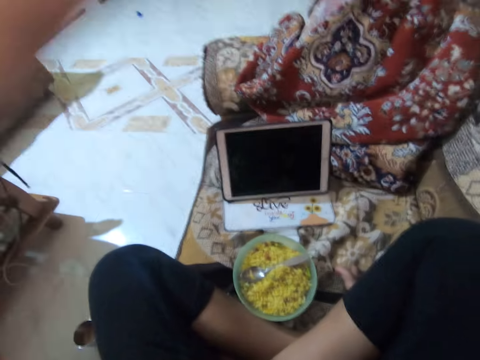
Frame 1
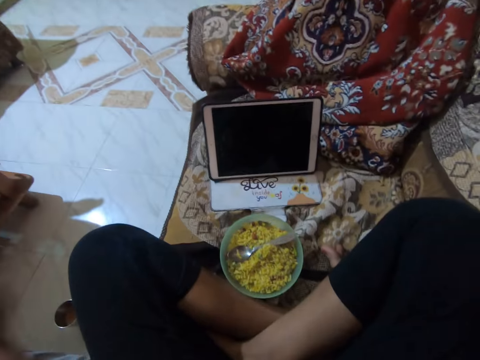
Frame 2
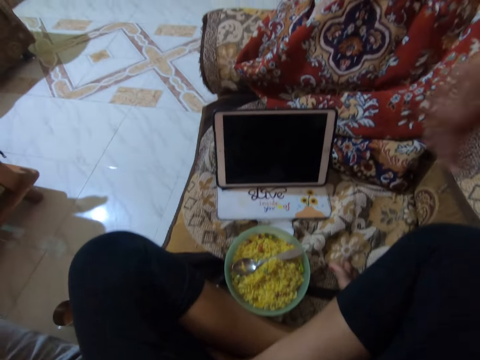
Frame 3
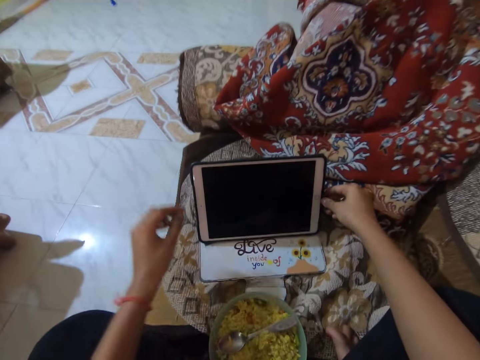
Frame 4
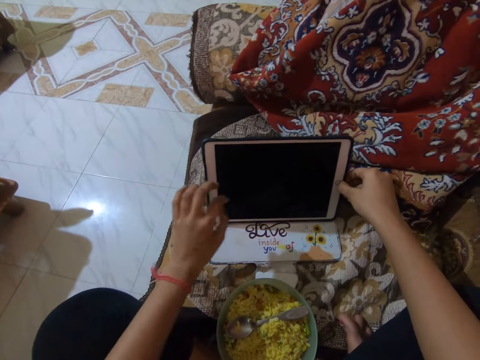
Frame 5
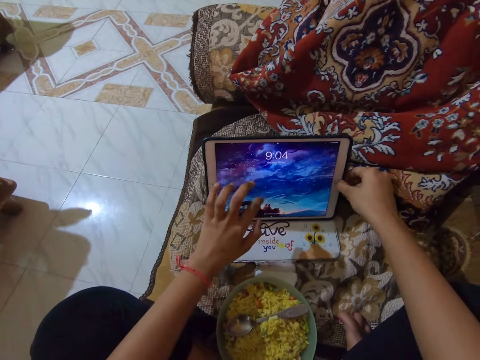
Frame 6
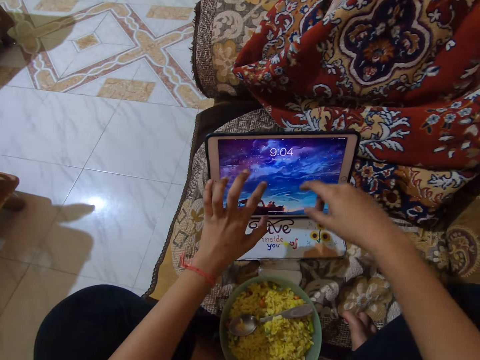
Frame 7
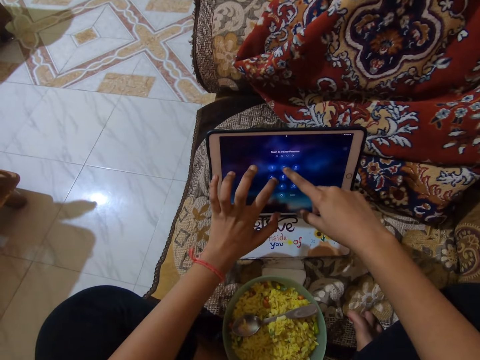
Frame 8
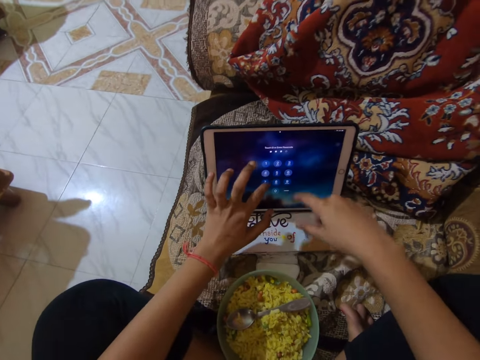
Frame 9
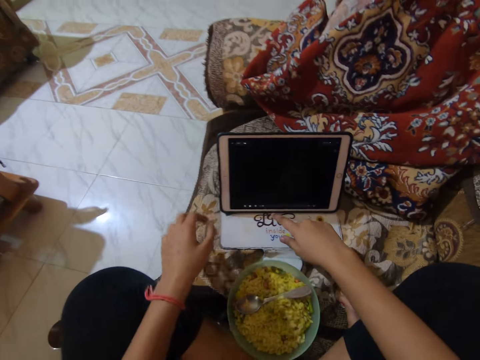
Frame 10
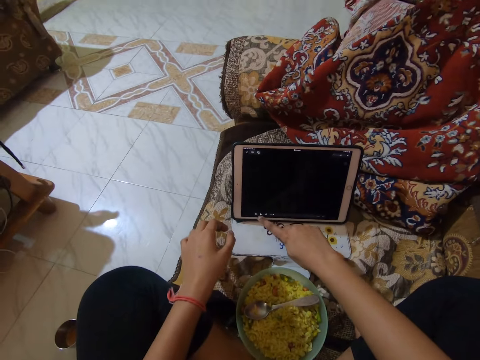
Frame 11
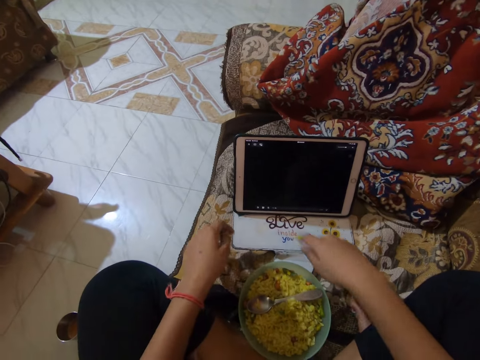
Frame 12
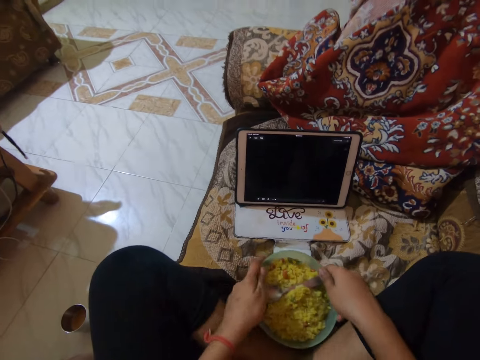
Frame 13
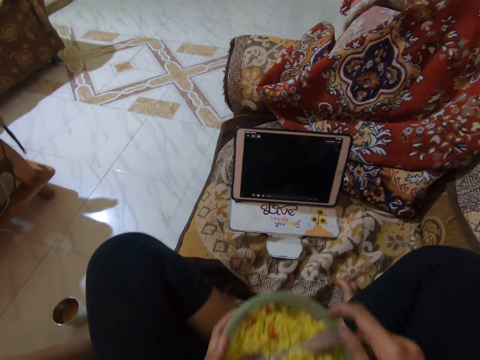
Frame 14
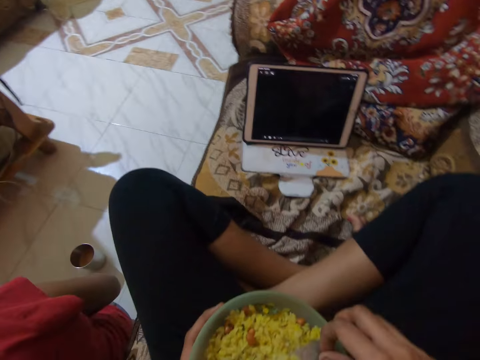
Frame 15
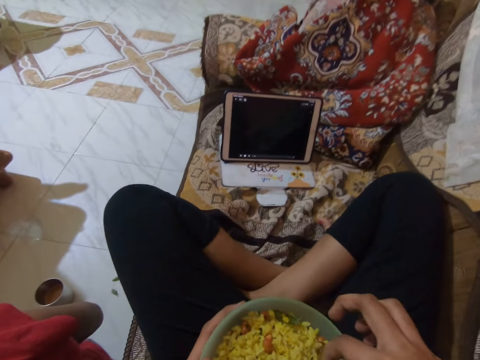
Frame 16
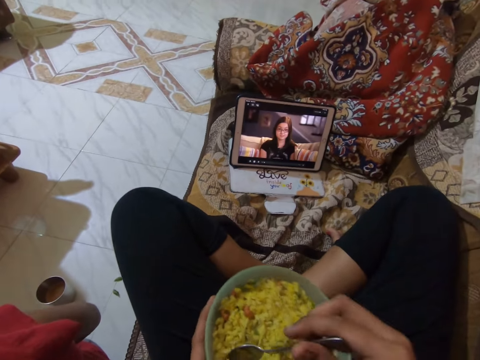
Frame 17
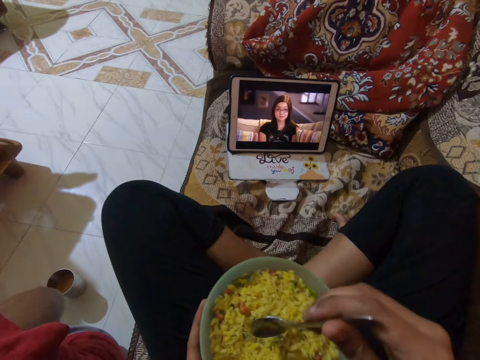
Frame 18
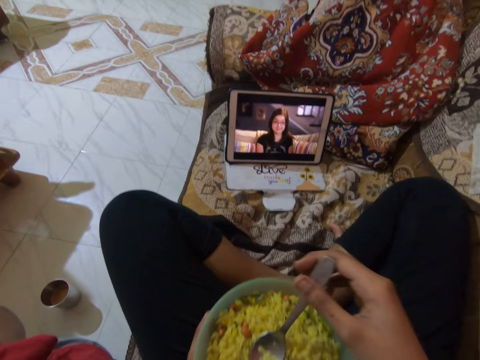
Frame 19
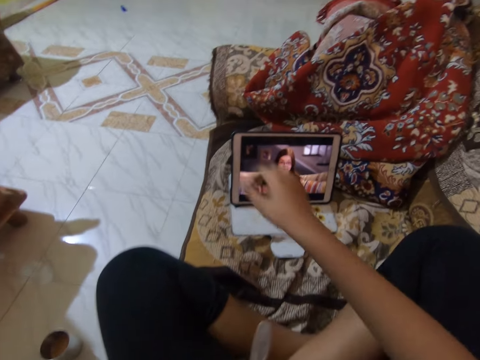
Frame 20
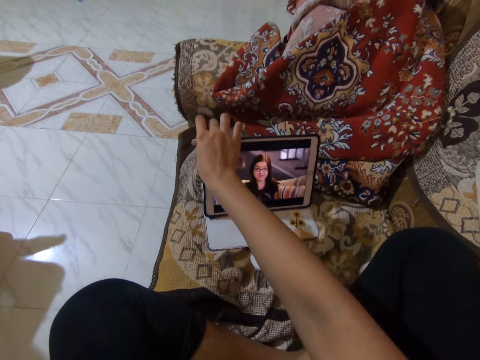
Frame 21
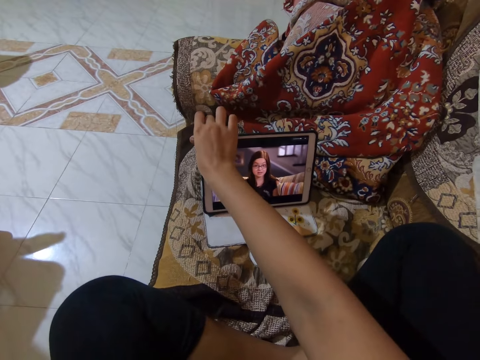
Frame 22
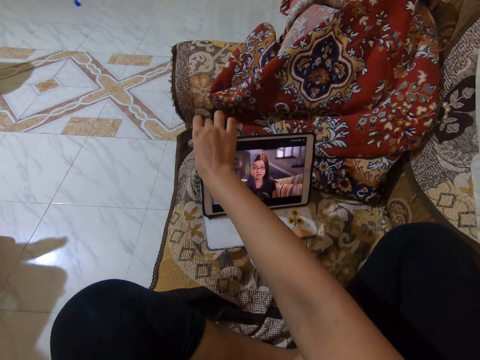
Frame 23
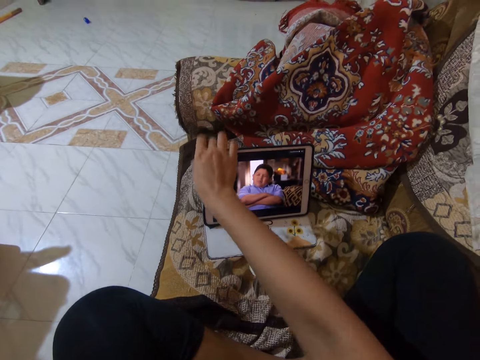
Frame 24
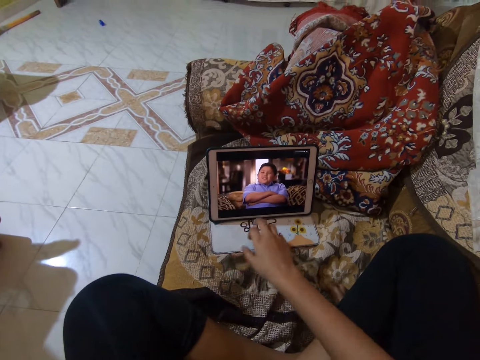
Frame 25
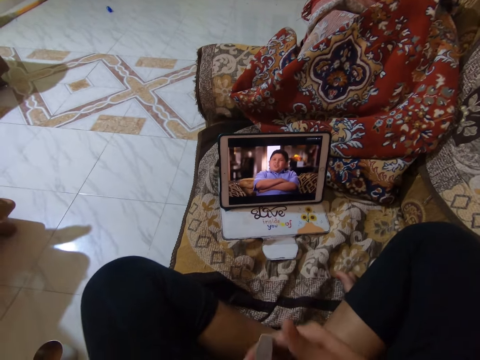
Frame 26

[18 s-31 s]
The camera wearer operates the tablet. They pick up a bowl with food from the chair. They pick up a spoon from the bowl. They operate the tablet. They hold the tablet.

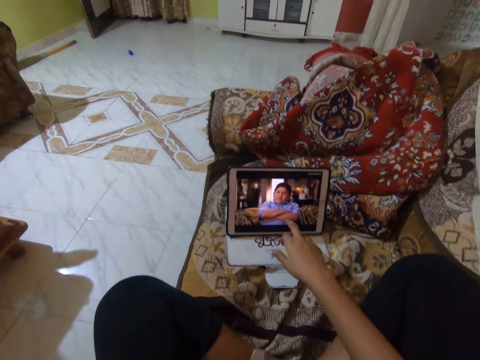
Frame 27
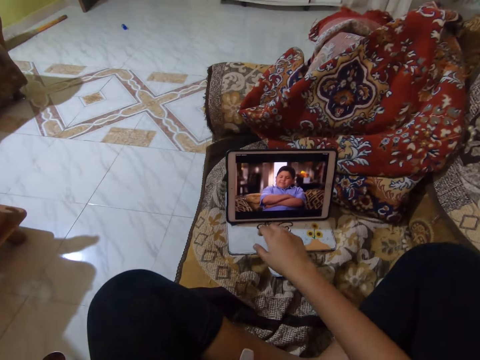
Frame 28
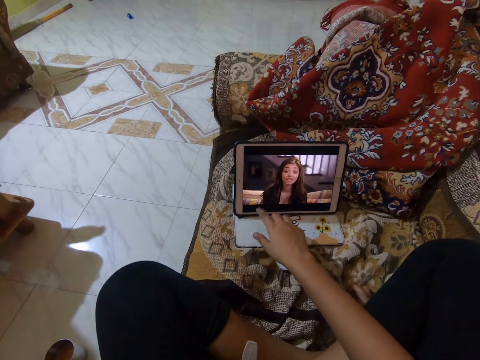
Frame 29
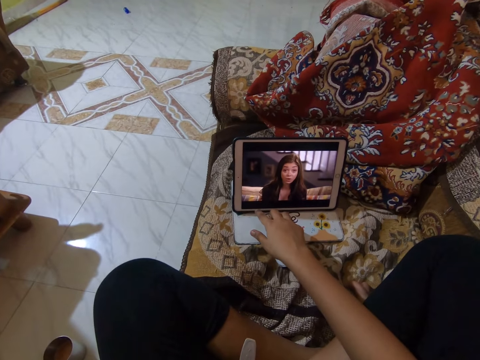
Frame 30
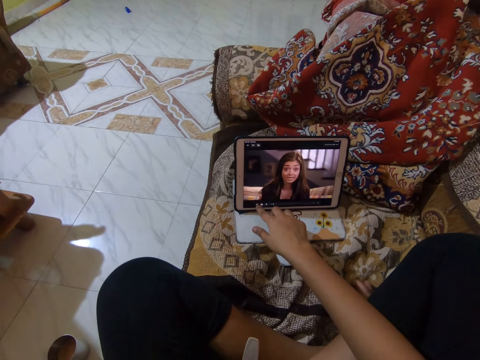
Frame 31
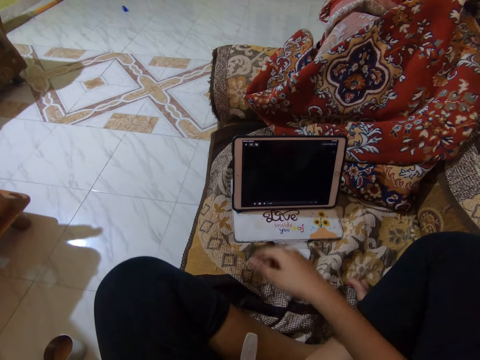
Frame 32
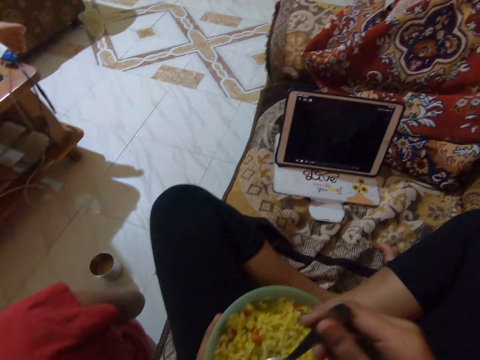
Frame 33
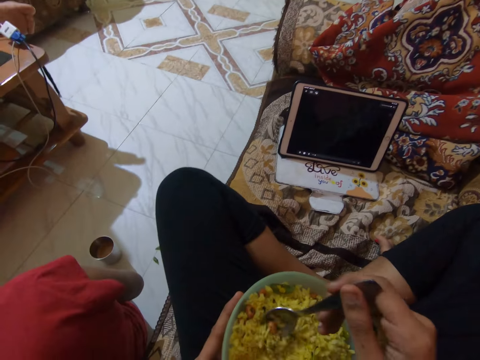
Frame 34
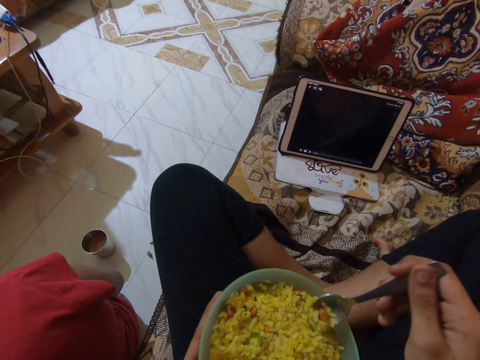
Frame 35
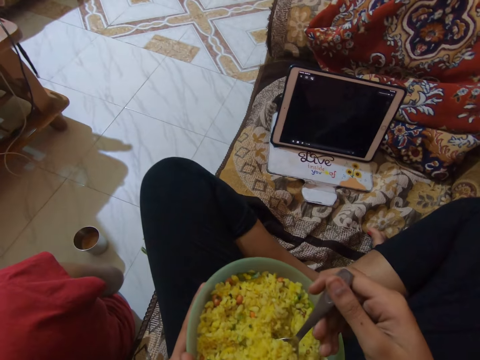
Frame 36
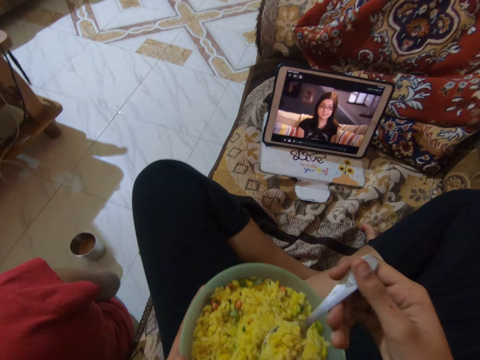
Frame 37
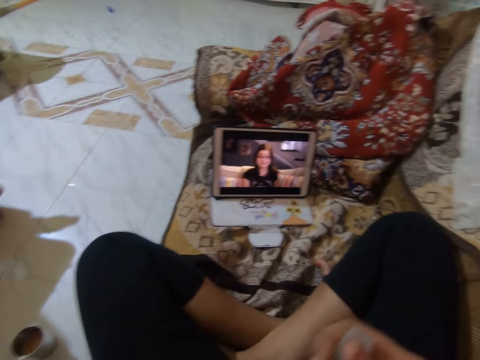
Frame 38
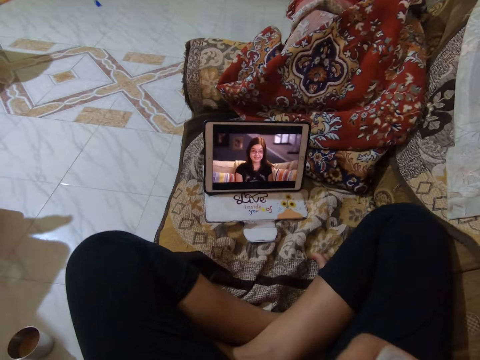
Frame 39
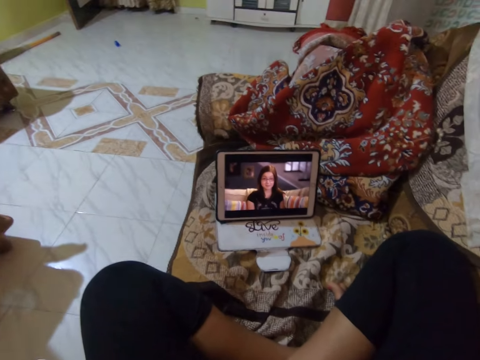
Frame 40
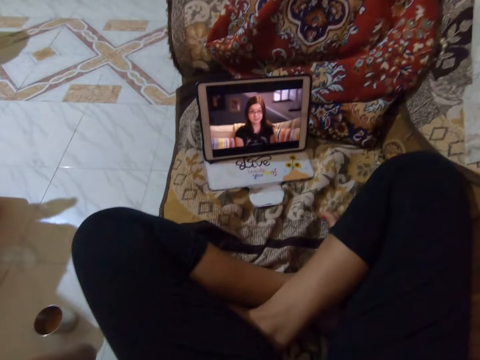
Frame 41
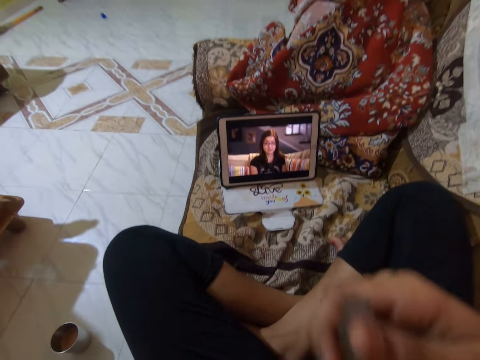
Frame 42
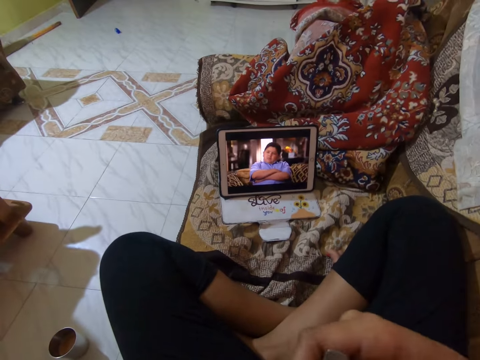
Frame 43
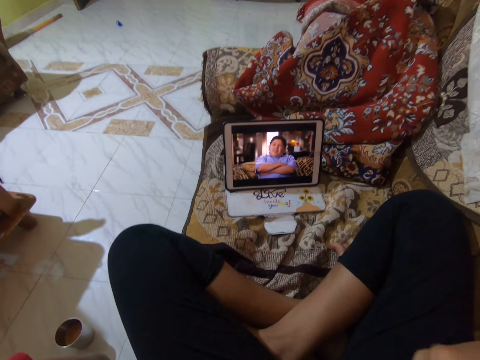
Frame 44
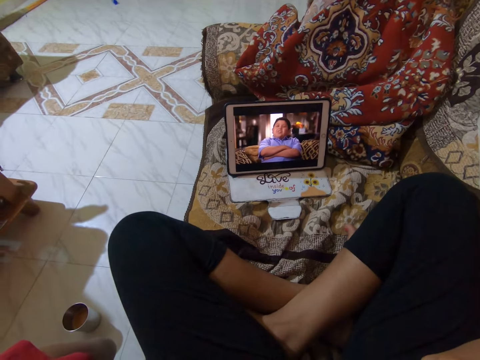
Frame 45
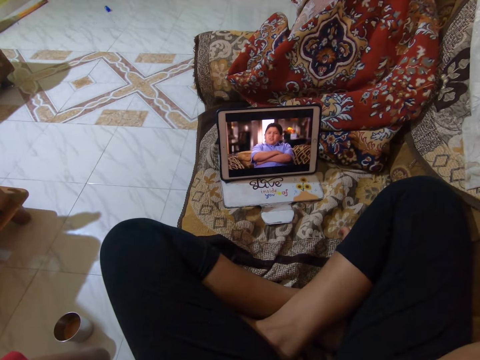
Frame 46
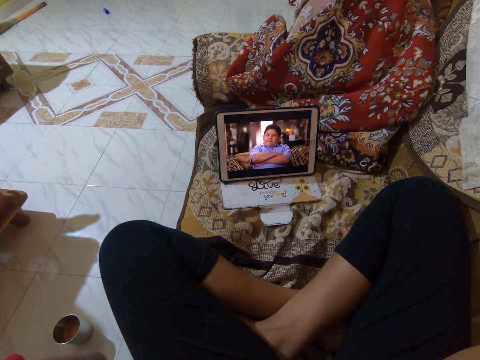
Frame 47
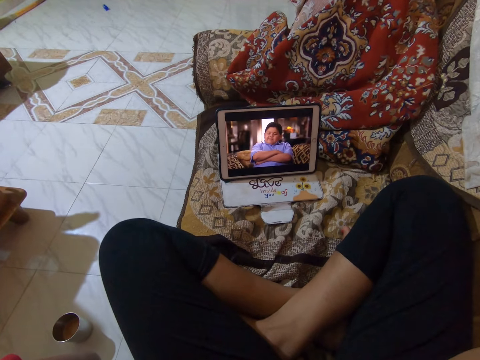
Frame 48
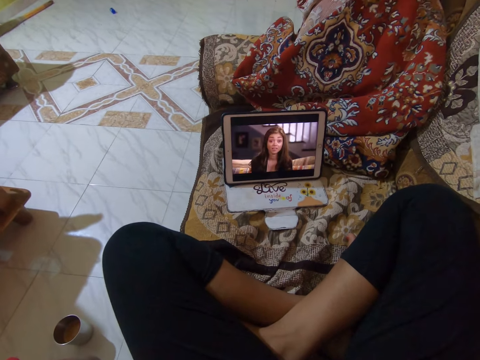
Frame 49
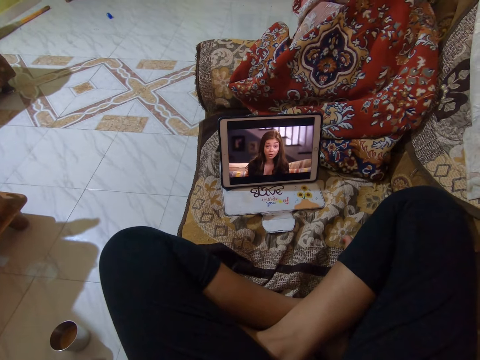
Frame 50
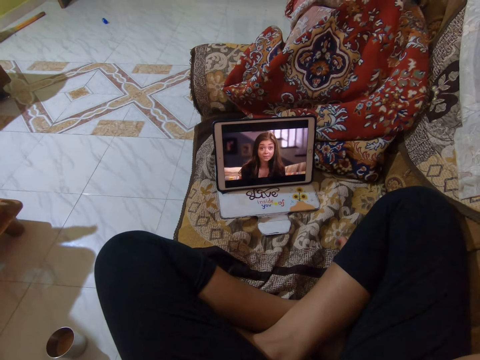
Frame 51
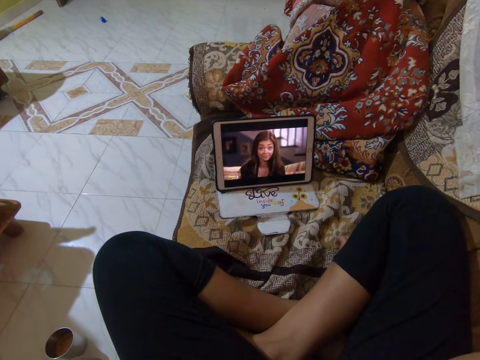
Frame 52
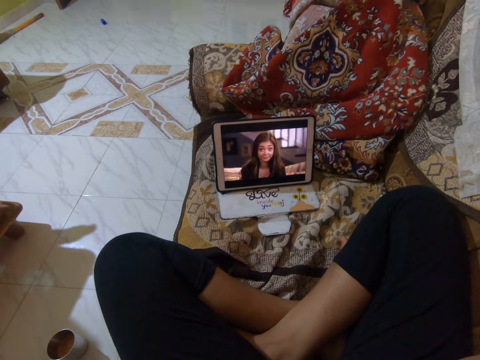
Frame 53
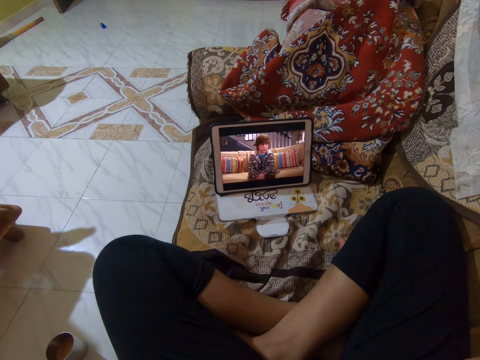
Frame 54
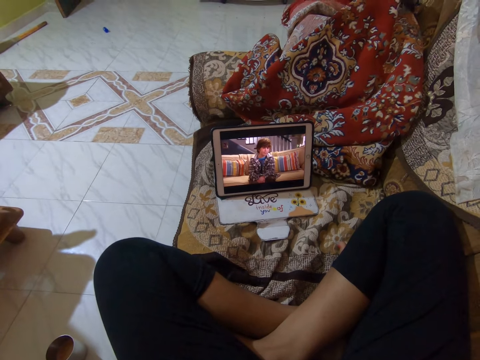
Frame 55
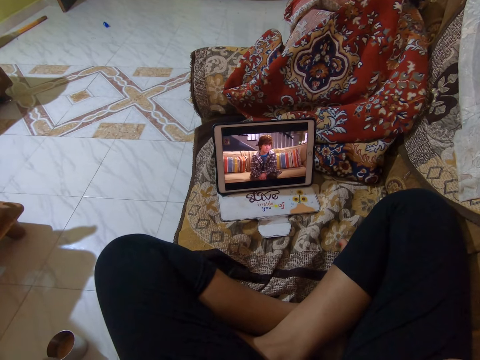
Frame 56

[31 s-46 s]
The camera wearer taps the screen of a tablet. They pick up a spoon from a bowl. They scoop food or rice from the bowl with the spoon. They eat the food from the bowl. They watch a program on the tablet.
